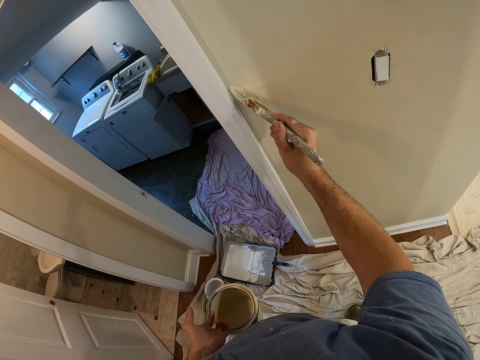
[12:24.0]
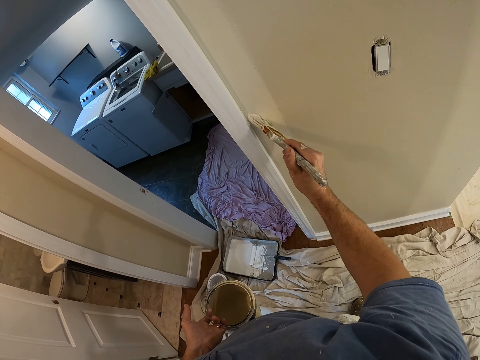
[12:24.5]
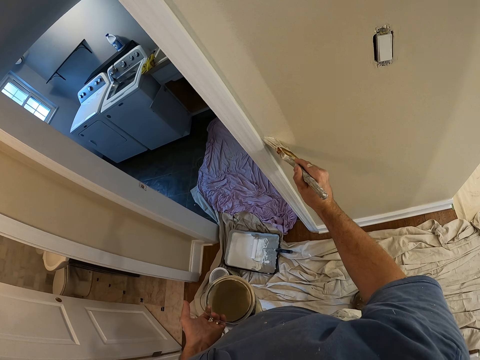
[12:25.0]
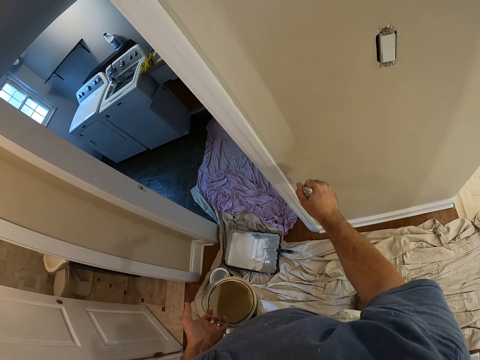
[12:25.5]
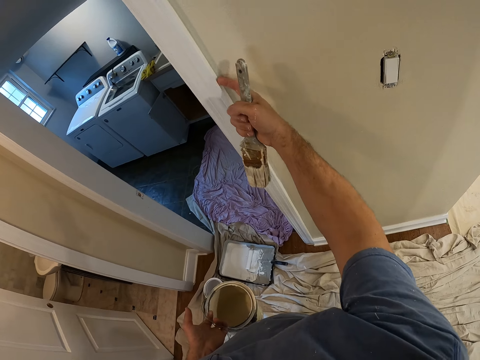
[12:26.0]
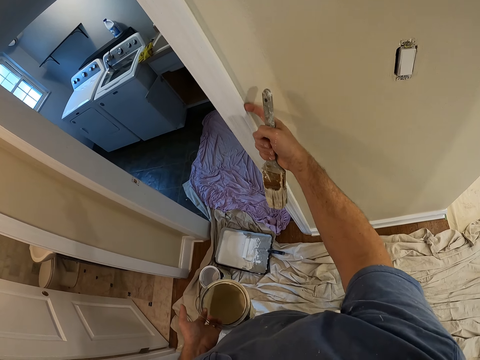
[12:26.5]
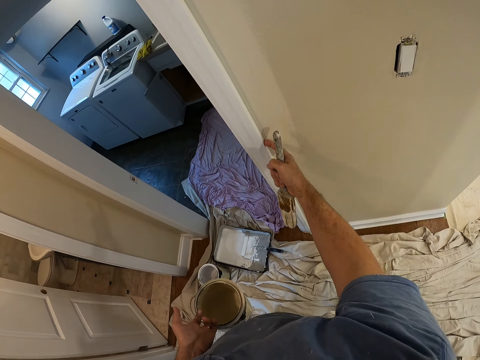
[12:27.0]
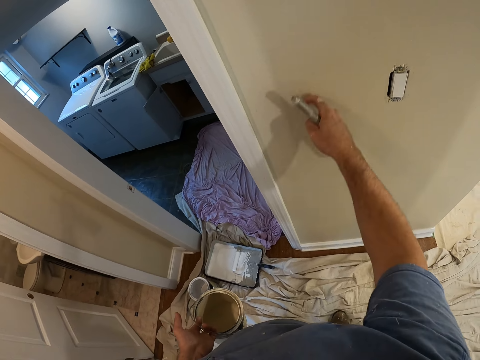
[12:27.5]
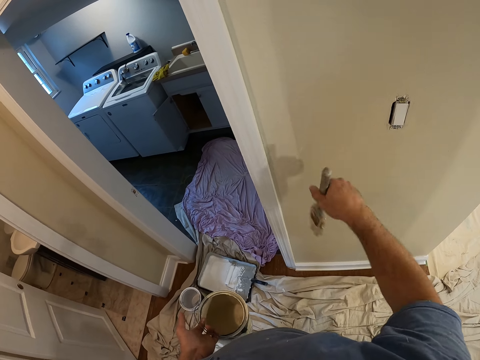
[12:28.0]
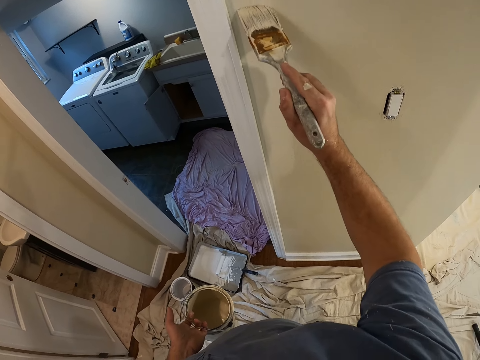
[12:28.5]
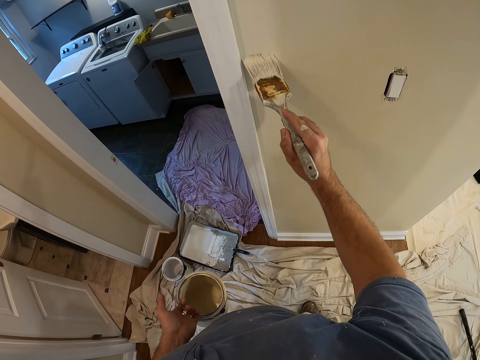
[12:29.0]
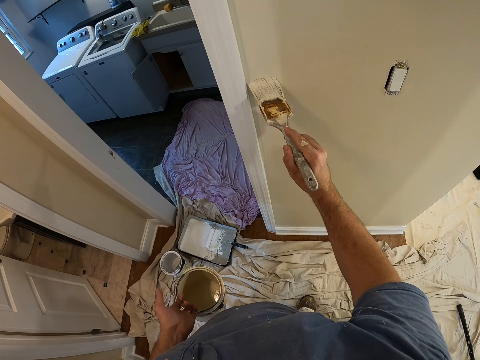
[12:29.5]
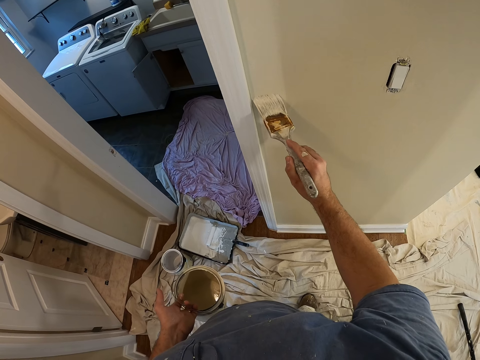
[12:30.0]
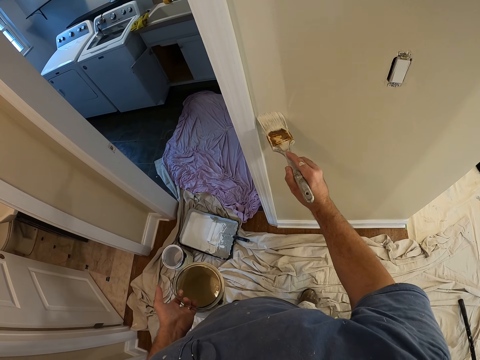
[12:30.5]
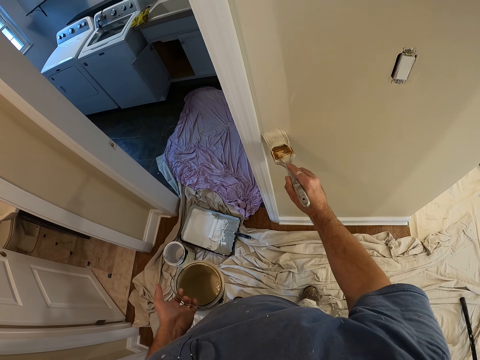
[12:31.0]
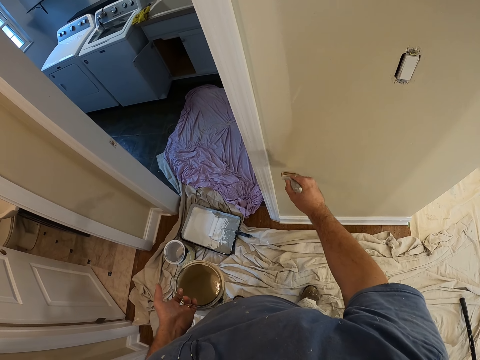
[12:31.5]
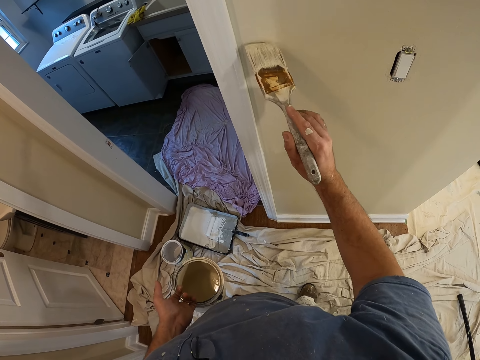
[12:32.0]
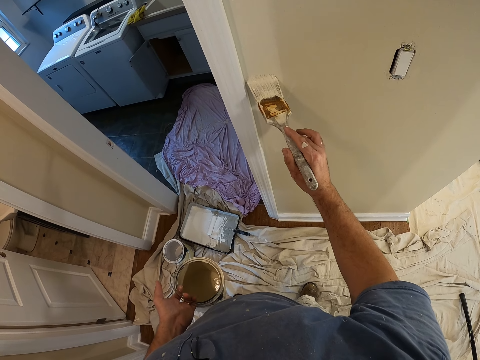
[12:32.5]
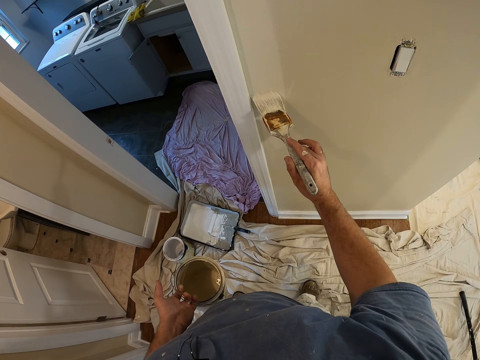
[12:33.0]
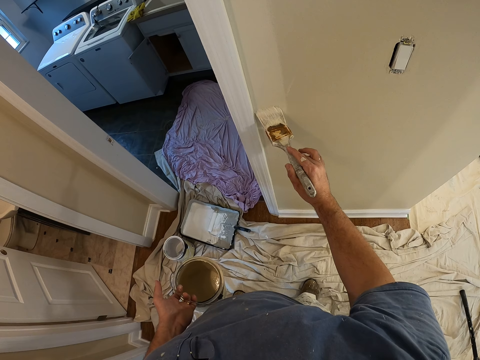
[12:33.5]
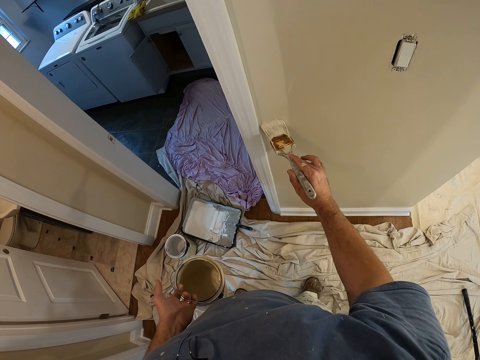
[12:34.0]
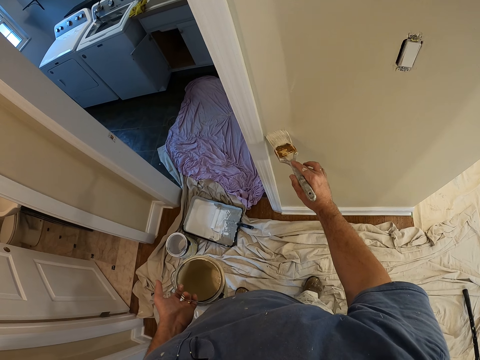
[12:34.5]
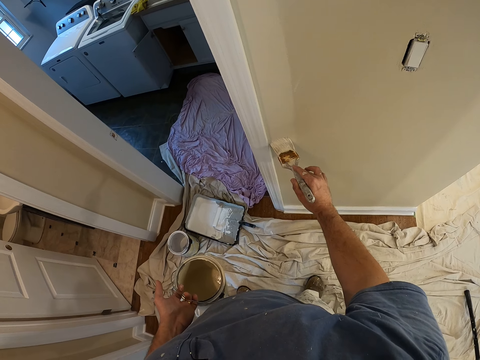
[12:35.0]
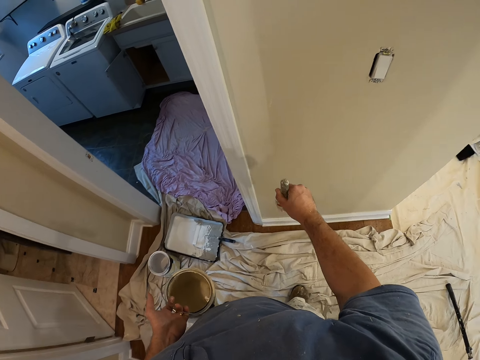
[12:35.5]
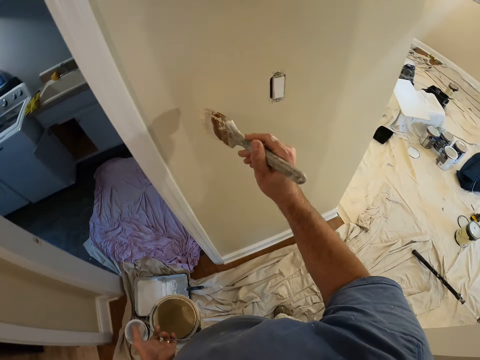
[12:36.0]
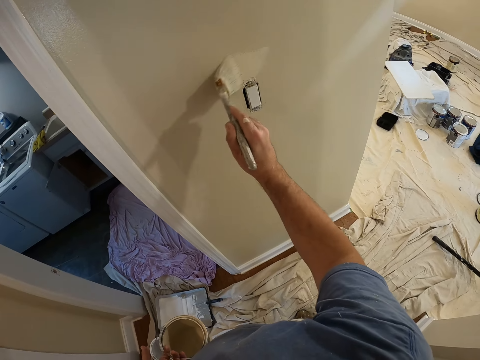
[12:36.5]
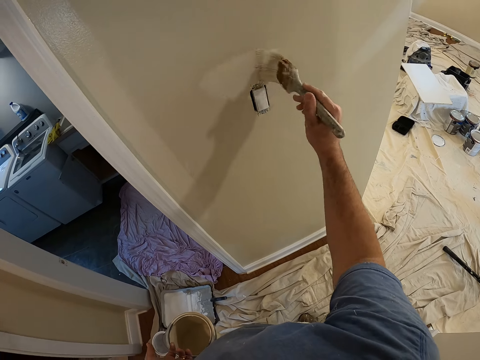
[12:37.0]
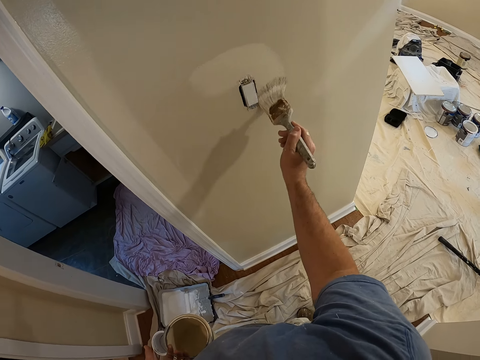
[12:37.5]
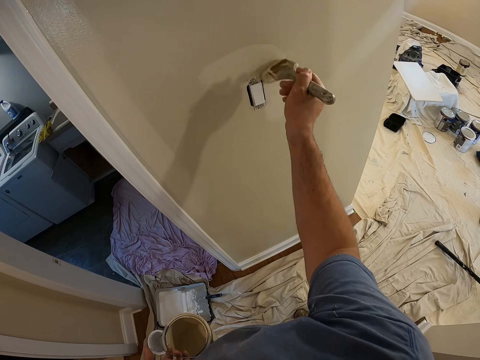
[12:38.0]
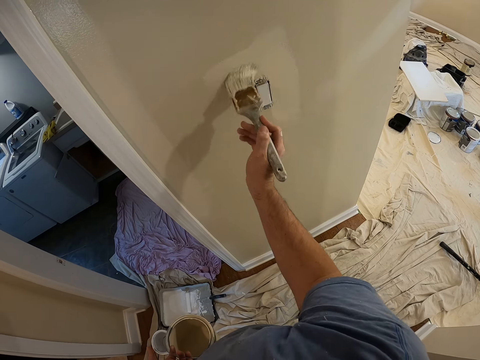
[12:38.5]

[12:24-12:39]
The camera wearer touches the wall with his finger. He cleans paint from the wall with his right index finger. He rubs the paint on his right index finger on another part of the wall. He paints the wall with the paint brush.

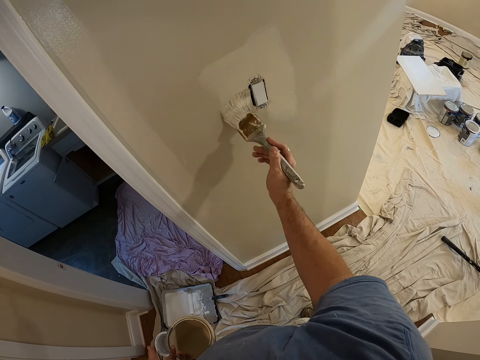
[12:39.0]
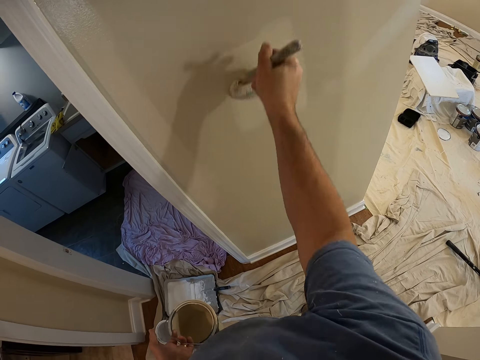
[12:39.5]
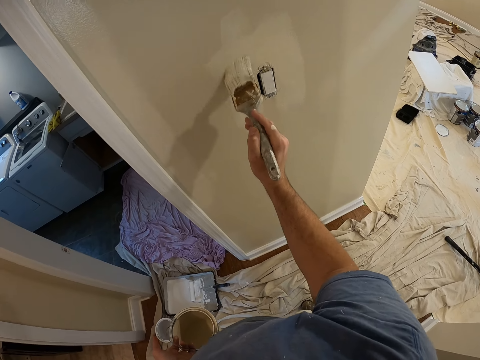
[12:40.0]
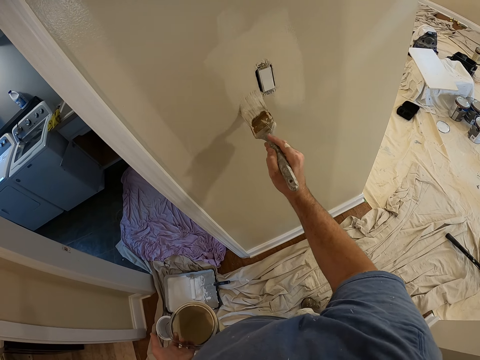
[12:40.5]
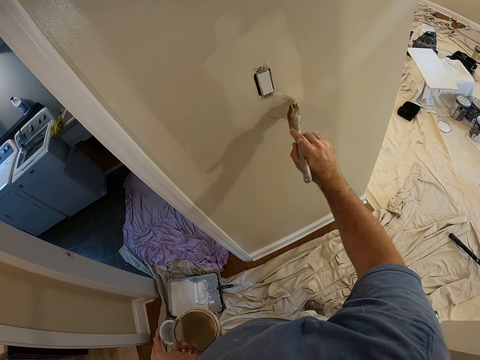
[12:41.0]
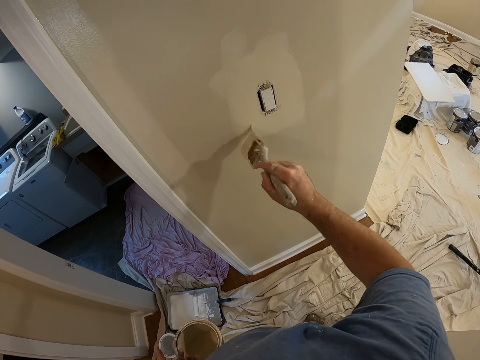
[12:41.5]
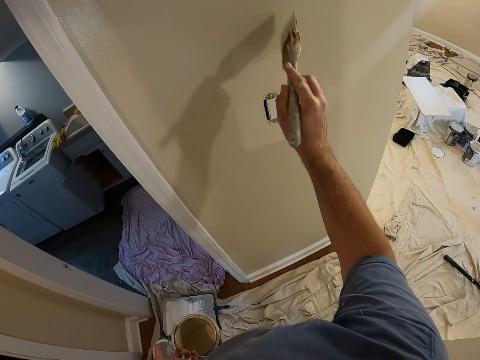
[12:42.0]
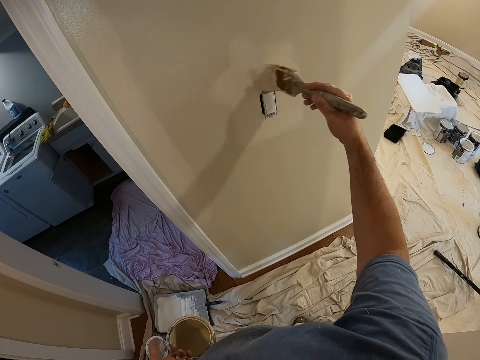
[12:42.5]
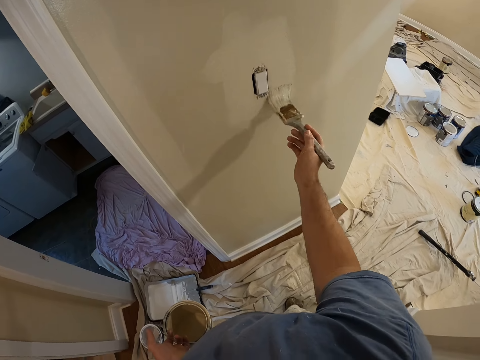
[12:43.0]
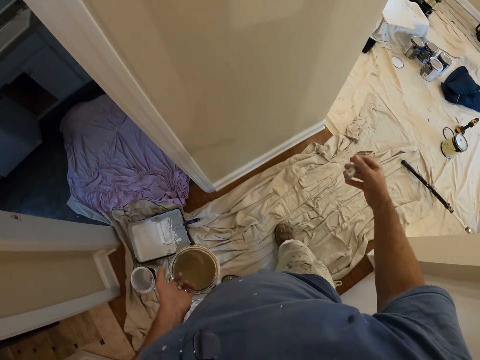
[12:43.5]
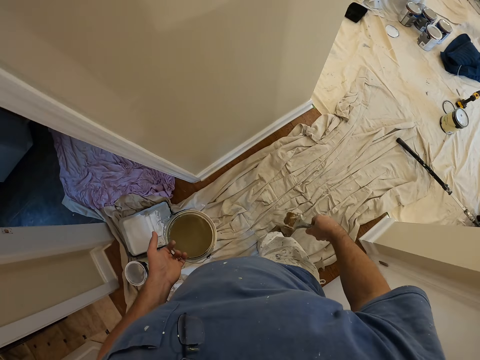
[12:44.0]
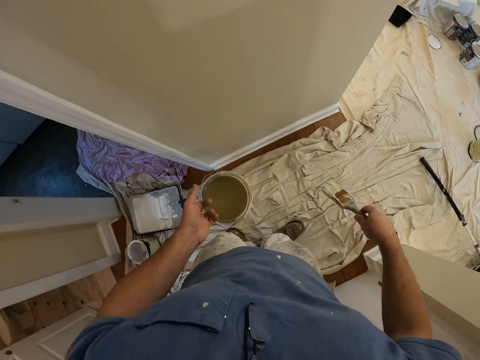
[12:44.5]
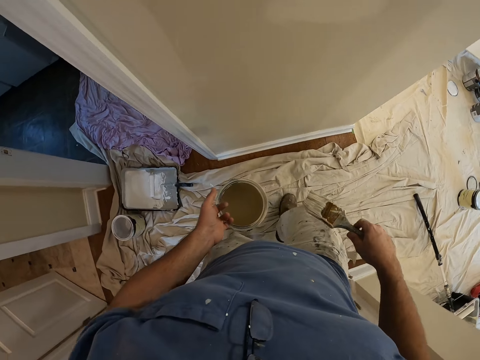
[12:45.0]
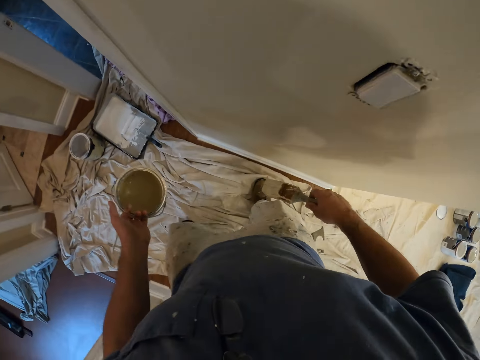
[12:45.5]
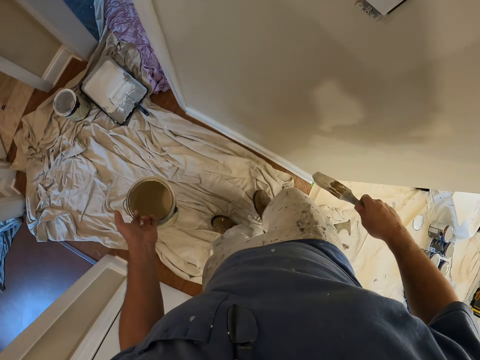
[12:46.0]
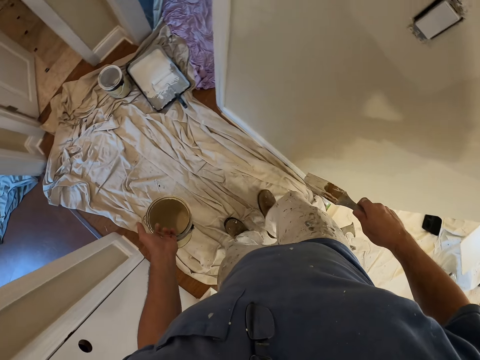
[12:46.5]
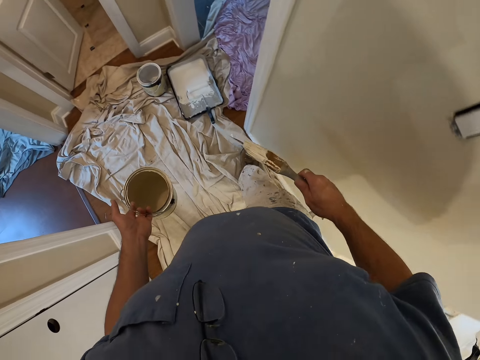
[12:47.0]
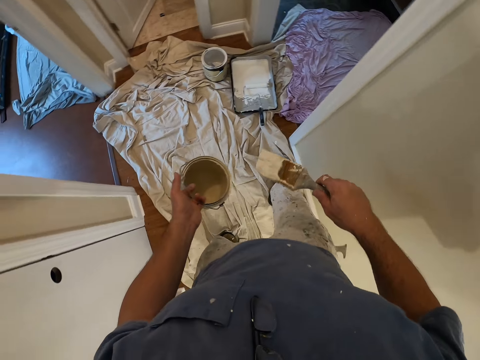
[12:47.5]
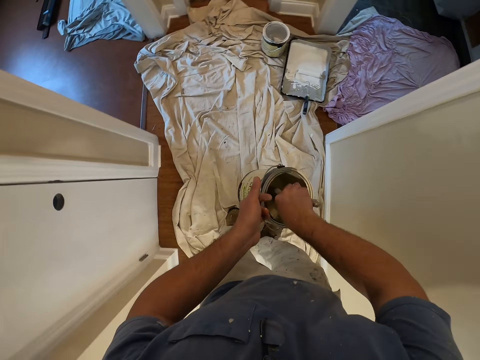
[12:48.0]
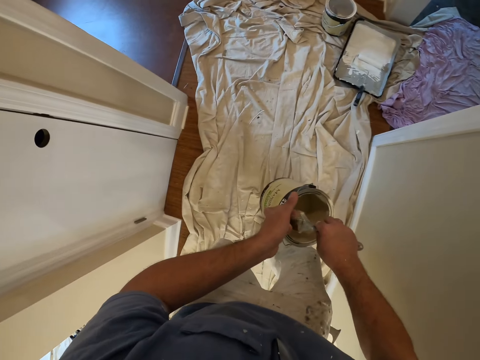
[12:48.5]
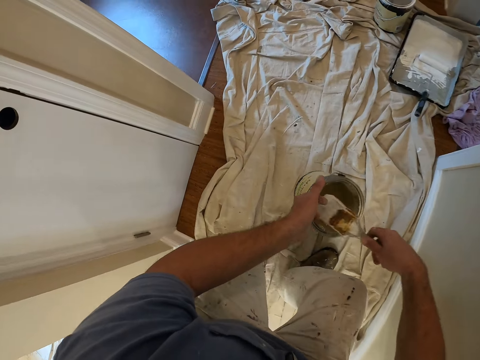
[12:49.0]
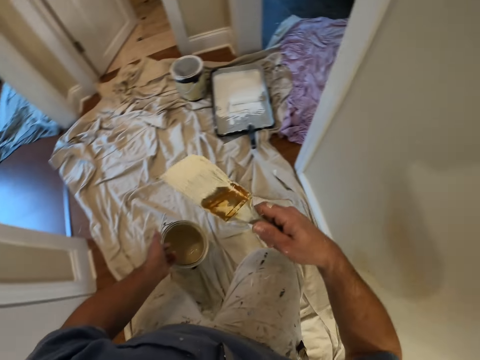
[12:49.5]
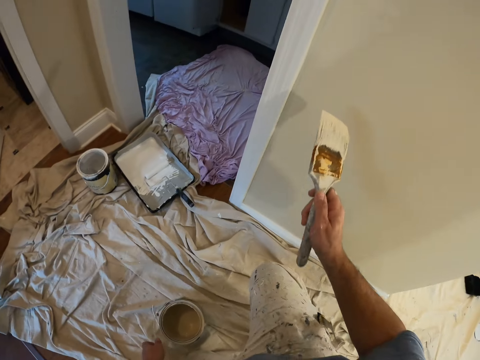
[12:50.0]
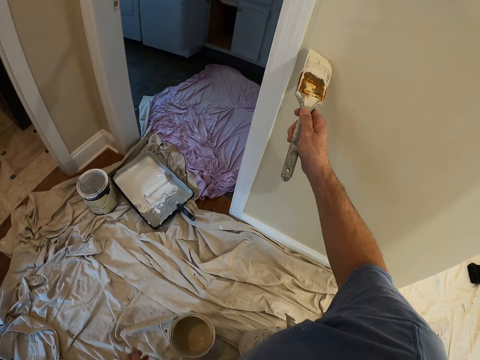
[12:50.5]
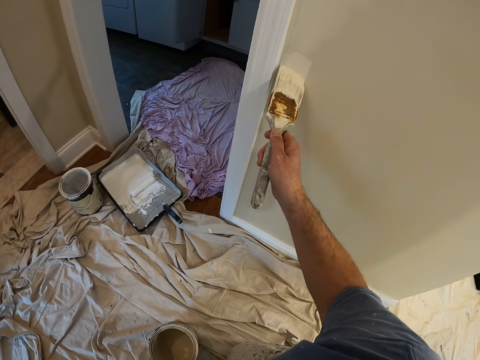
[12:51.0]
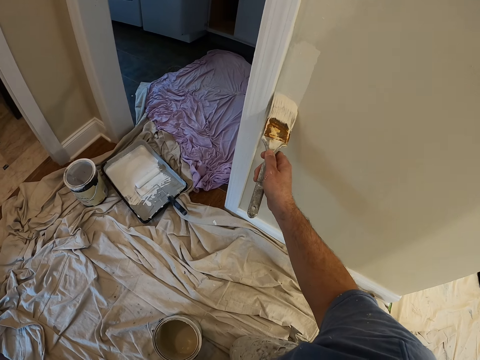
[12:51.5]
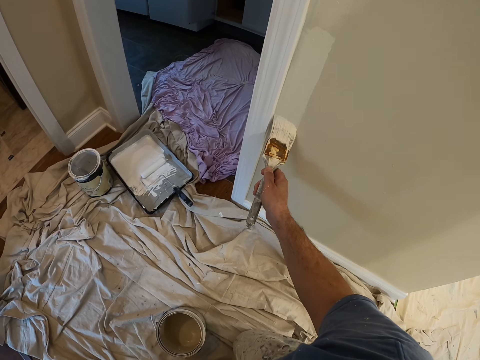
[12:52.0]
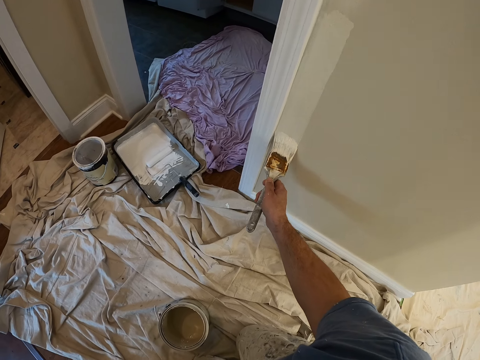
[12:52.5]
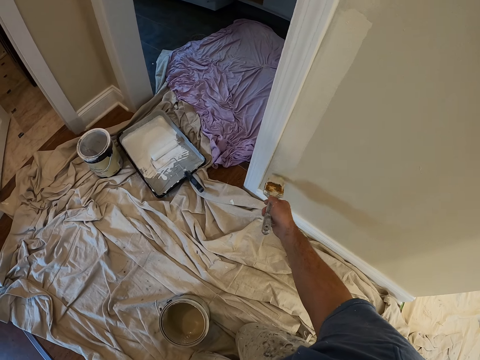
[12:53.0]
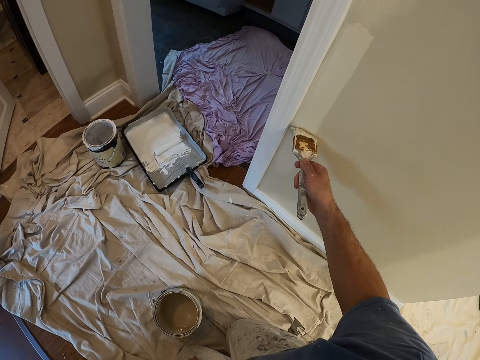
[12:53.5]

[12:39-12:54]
The camera wearer stretches a rag with his legs. He adjusts the cloth on the floor with his right foot. He inserts the brush in the paint tin. He takes some paint from the paint can with the paint brush. He kneels. He paints the wall with the paint brush.
